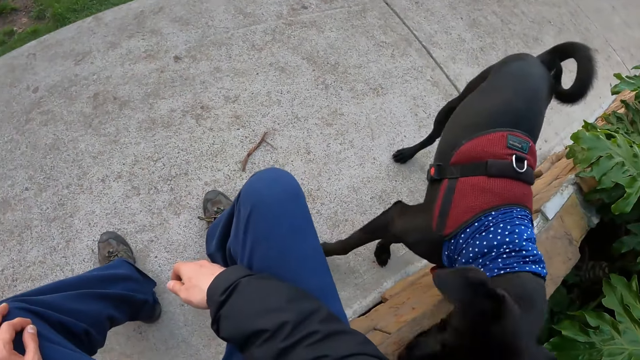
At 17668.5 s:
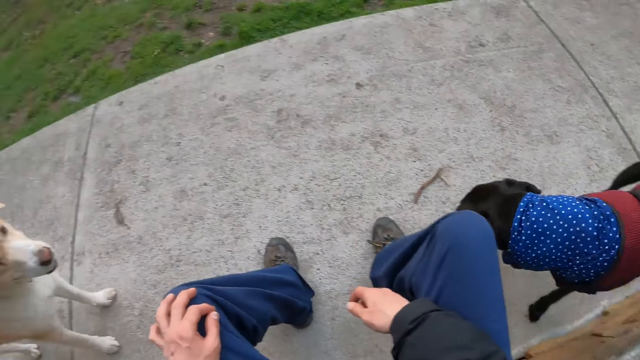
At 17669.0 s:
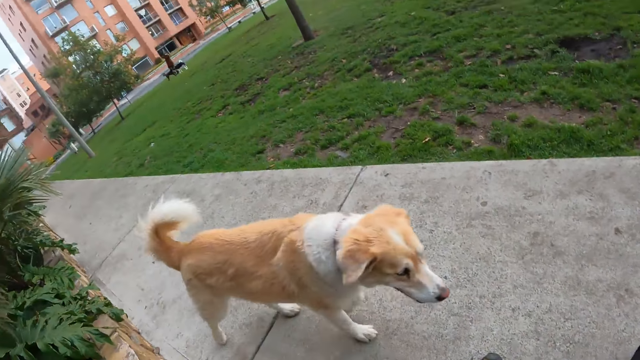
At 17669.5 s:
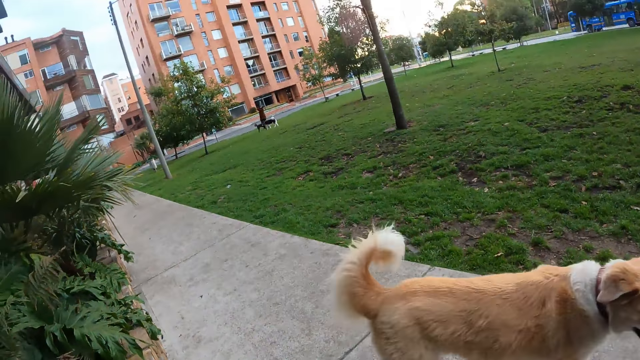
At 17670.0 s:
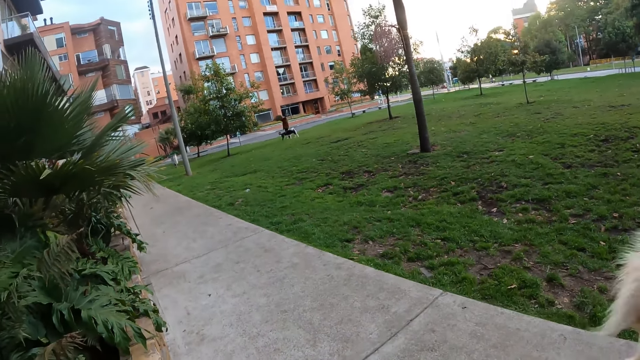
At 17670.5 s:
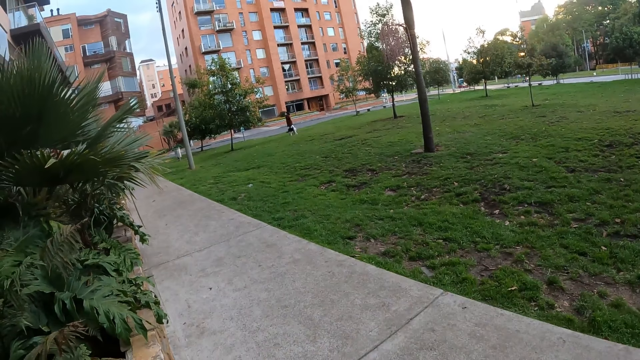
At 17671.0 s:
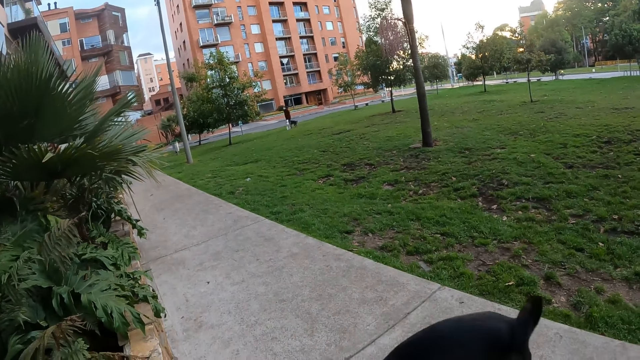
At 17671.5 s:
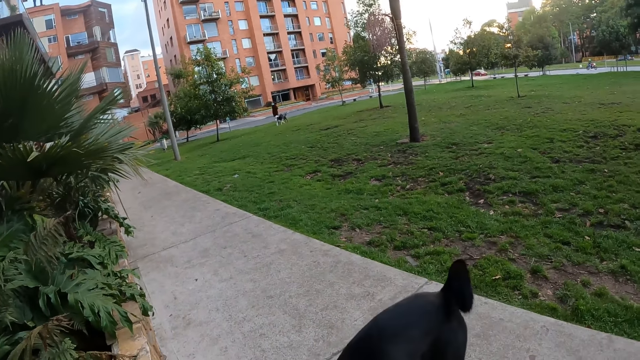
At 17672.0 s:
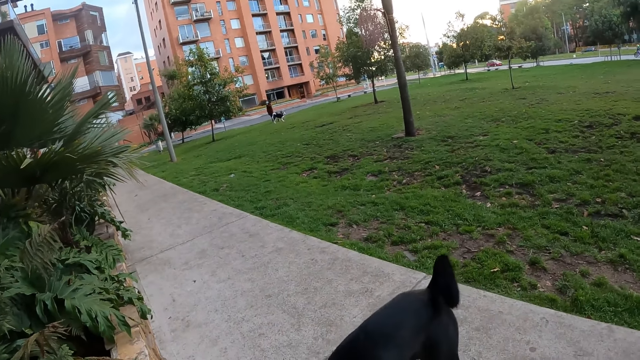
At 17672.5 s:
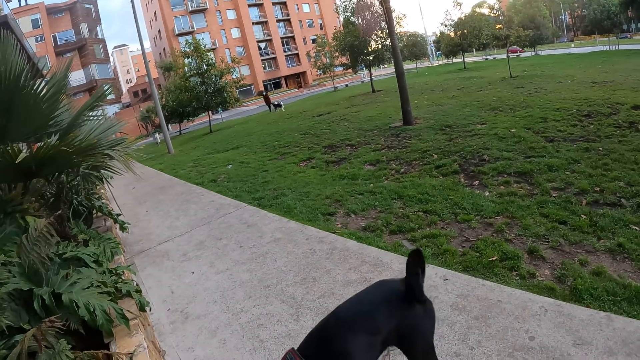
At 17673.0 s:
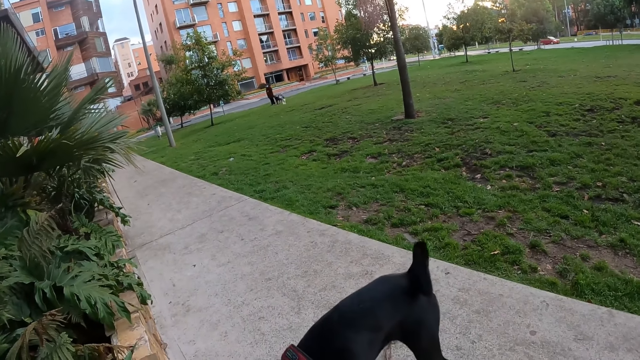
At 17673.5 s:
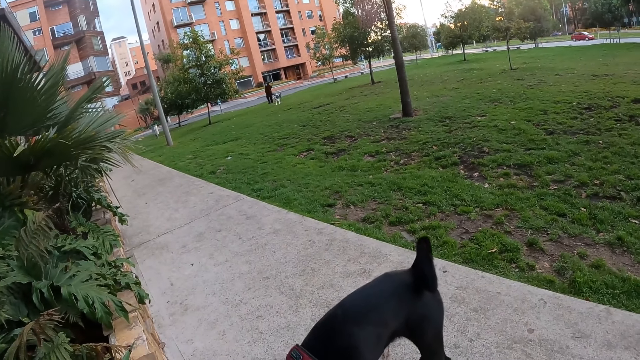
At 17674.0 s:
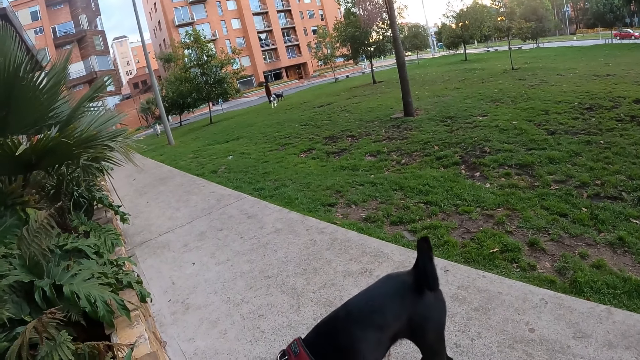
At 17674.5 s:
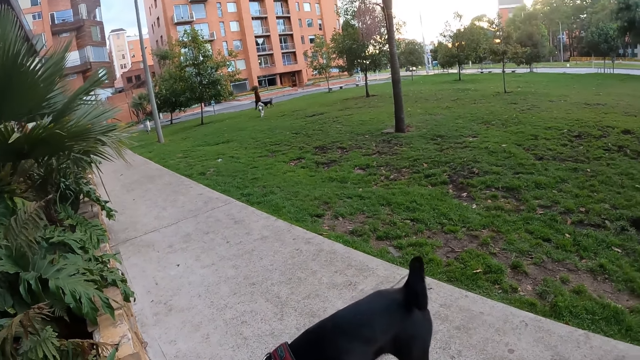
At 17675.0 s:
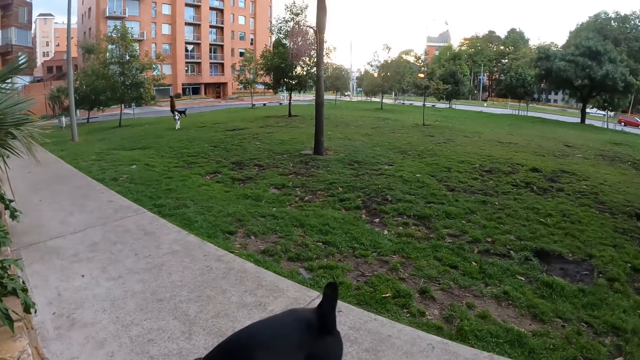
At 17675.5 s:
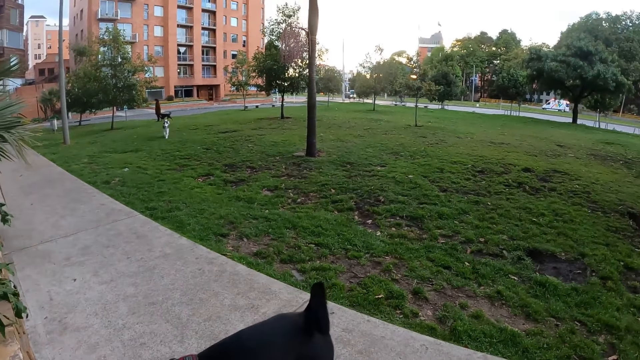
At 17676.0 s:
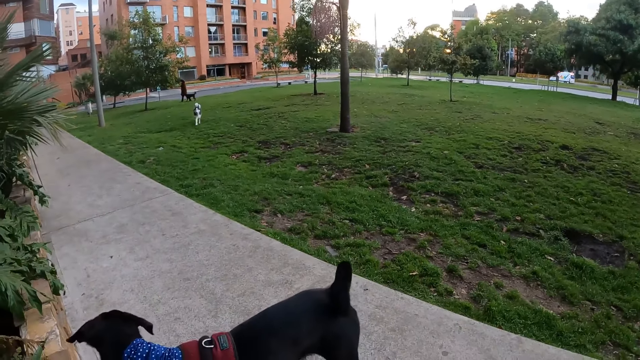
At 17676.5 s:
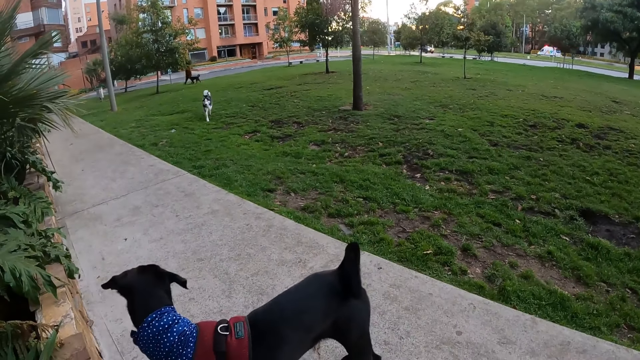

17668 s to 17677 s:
The camera wearer looks around the compound.

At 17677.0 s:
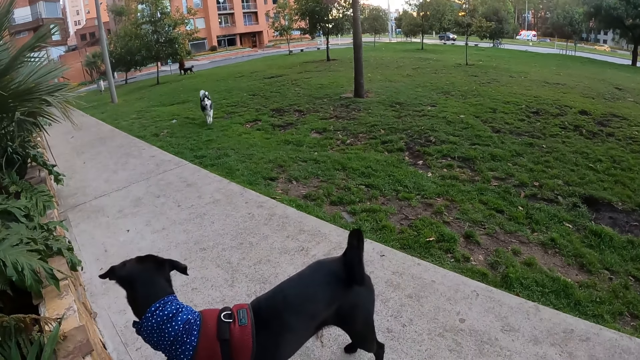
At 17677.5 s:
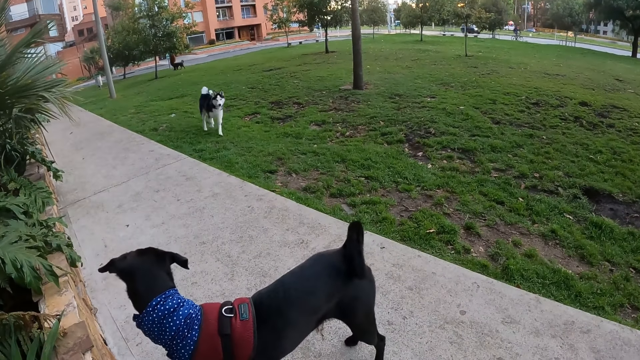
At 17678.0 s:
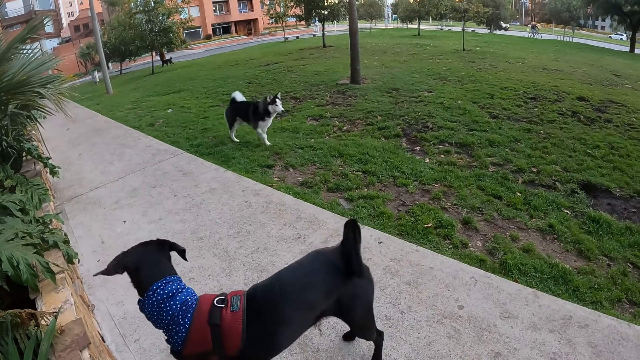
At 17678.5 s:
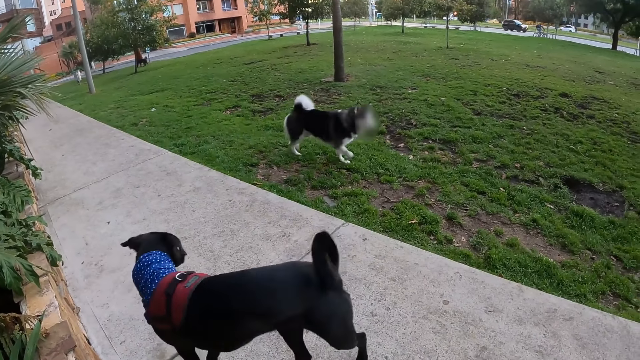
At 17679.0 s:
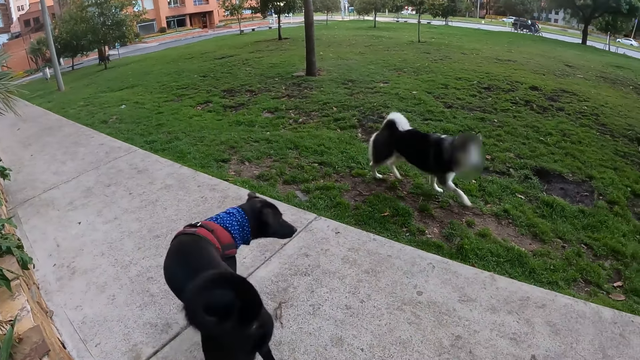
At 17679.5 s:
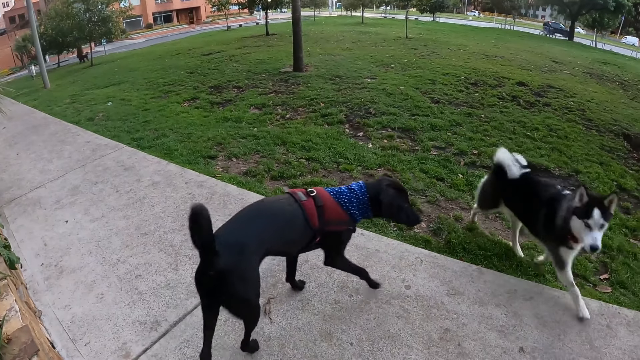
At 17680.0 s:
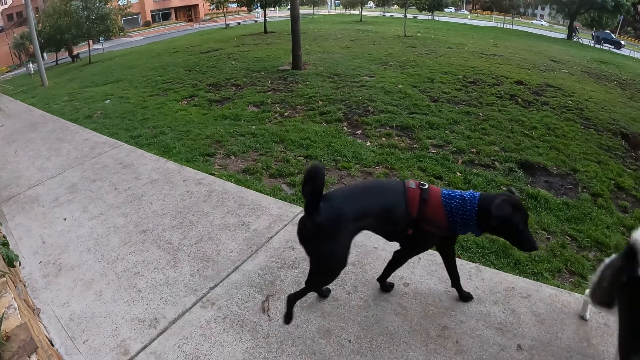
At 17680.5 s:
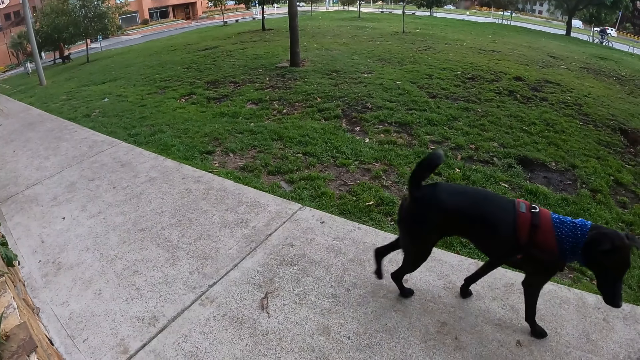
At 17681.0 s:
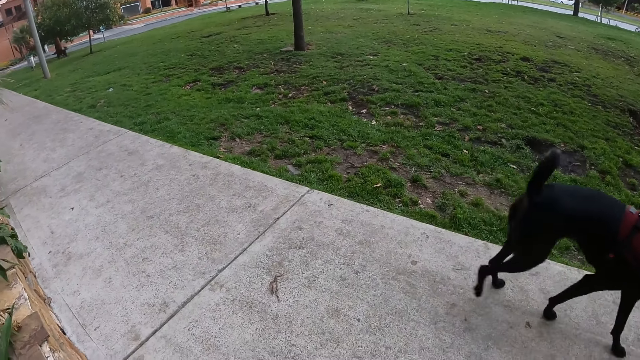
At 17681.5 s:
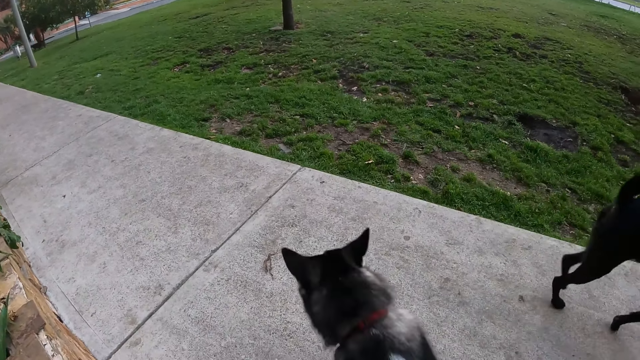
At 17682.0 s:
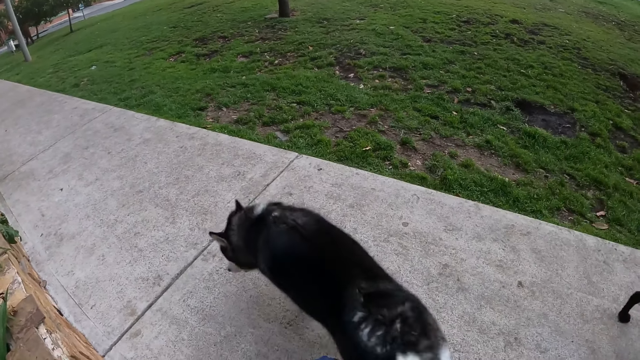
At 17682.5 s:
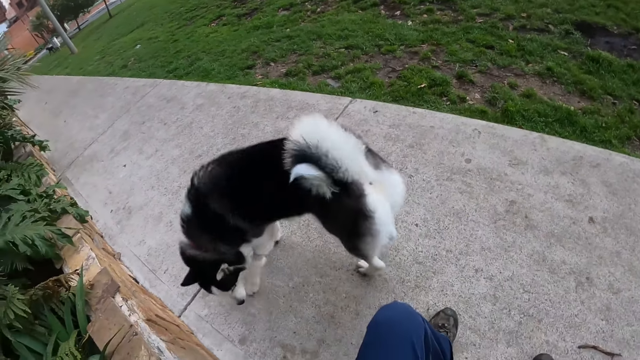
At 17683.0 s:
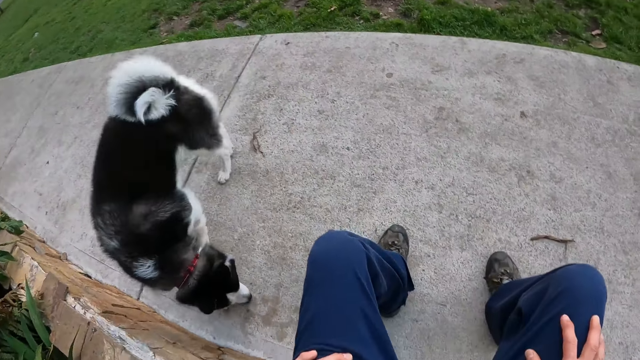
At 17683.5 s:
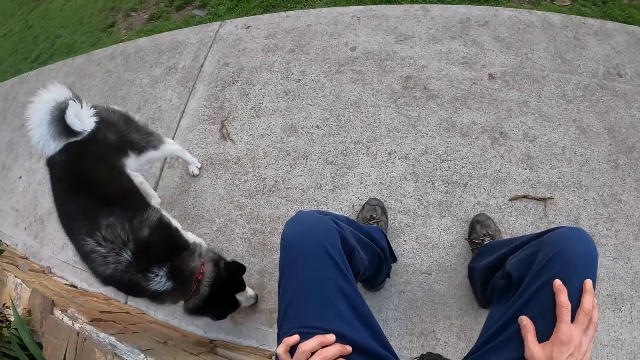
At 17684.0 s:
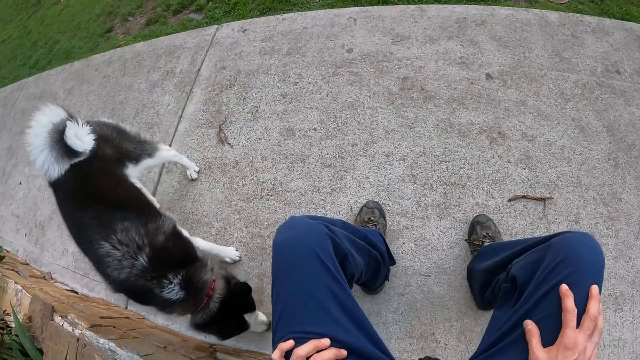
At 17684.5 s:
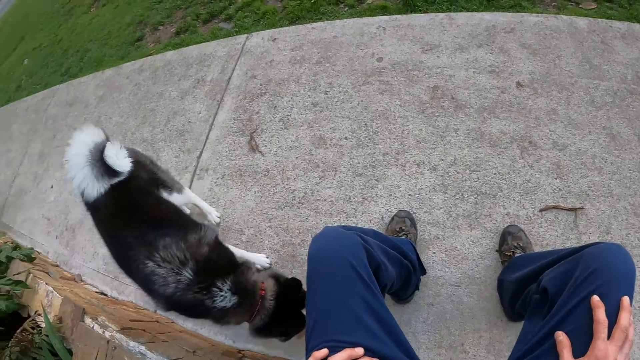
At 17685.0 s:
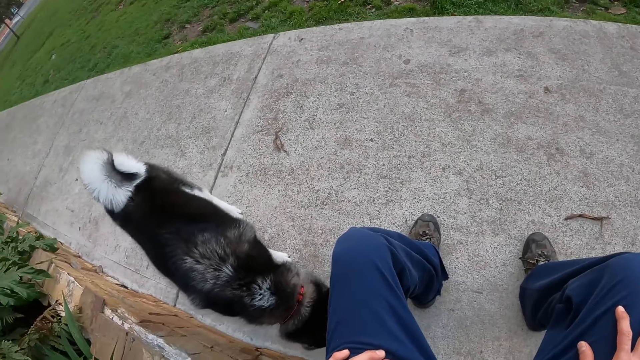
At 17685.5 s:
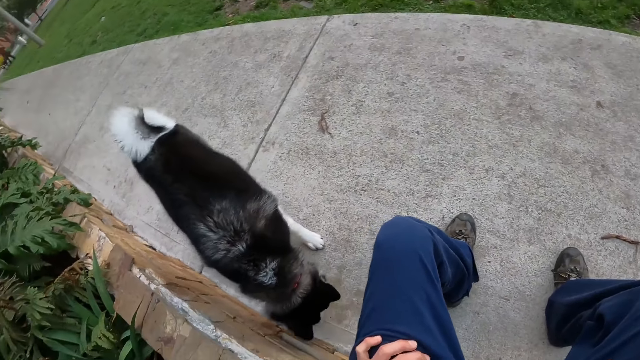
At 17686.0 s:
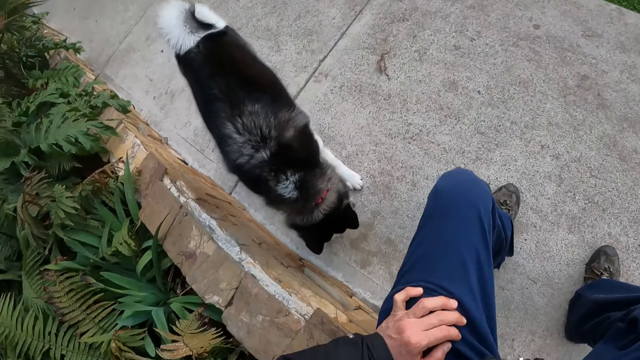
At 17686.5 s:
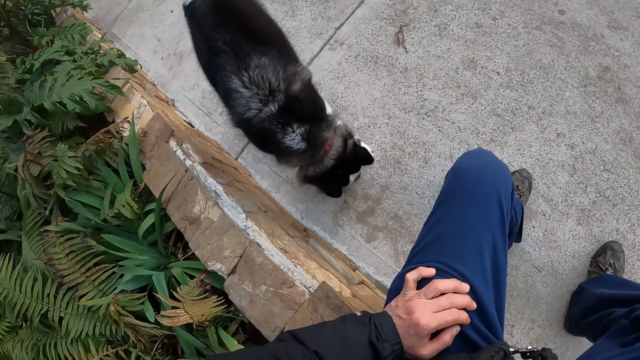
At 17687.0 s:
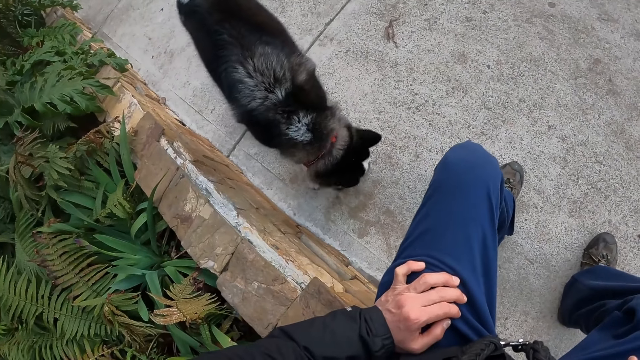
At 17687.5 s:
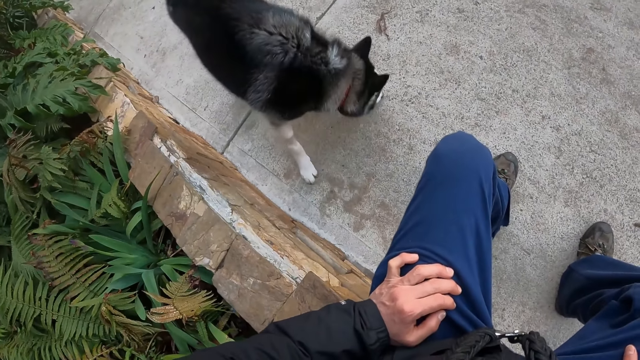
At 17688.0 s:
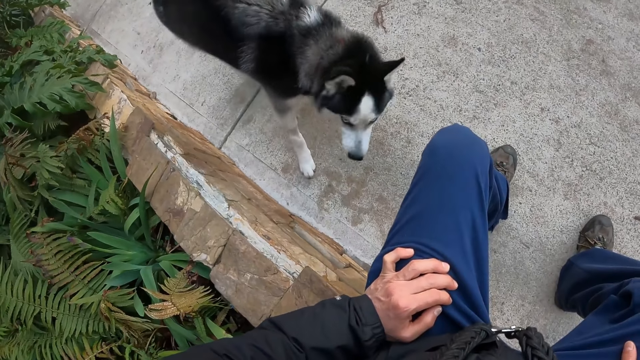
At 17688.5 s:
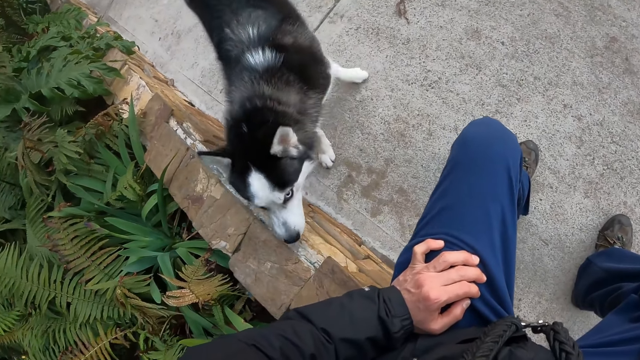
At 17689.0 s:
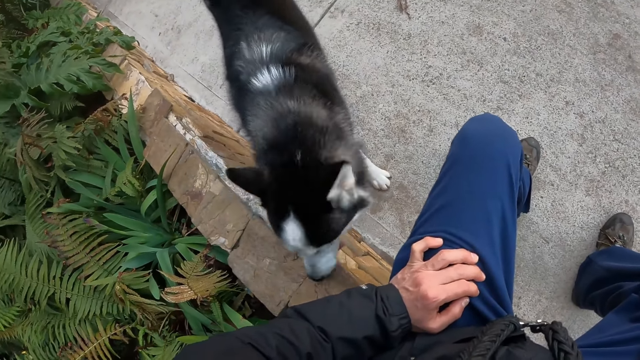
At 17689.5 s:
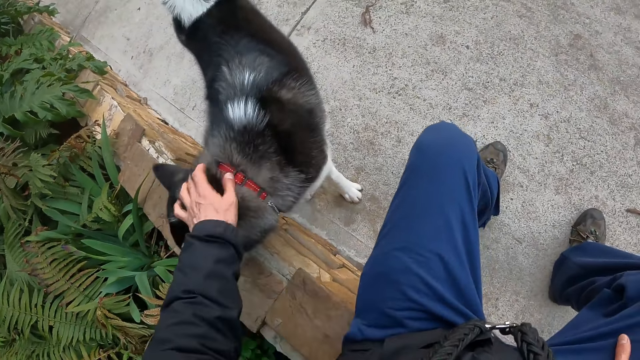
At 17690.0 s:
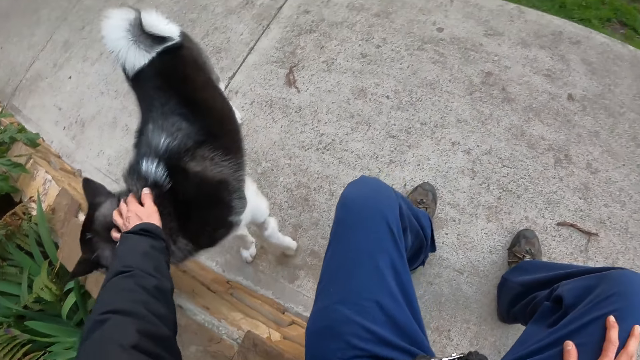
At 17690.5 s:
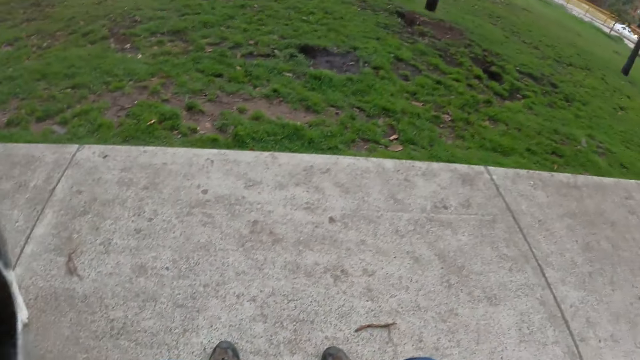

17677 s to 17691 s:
The dog moves towards the camera wearer. The camera wearer looks at the dogs. He looks at the dogs again. He pats the dog with his left hand.
